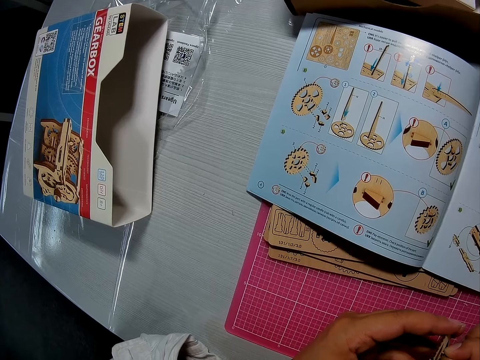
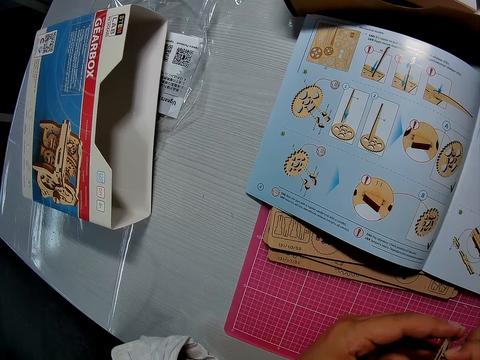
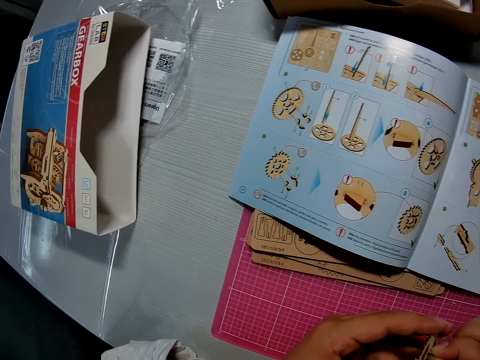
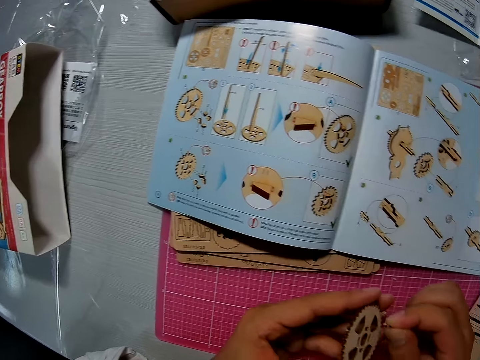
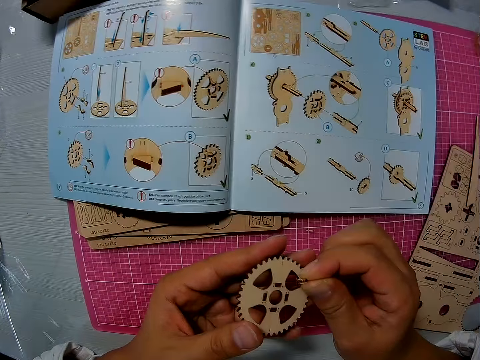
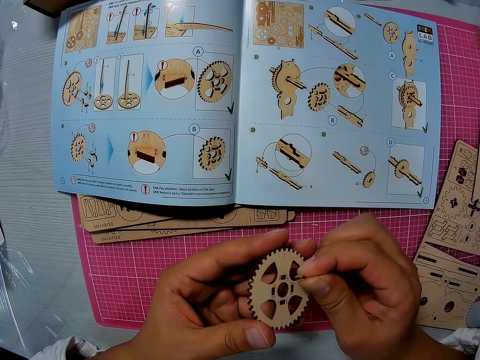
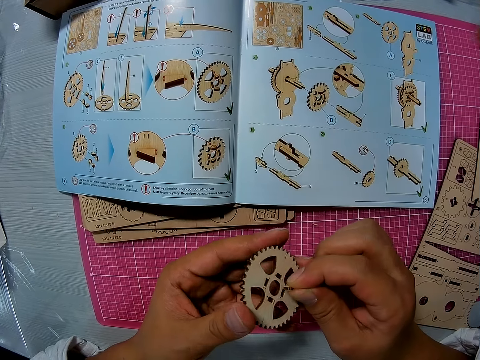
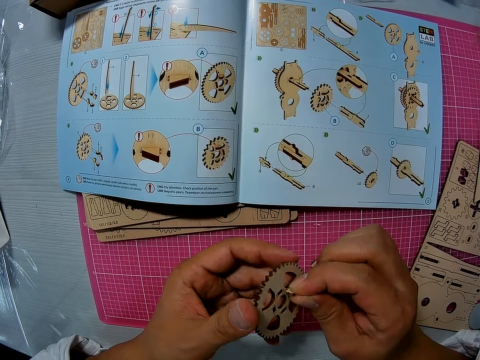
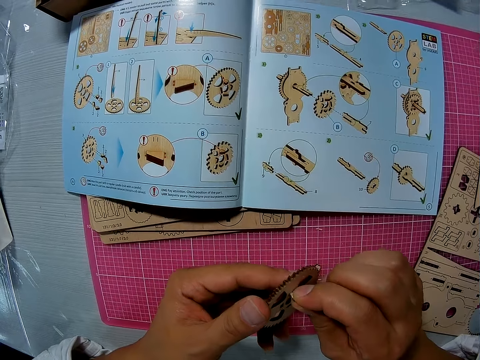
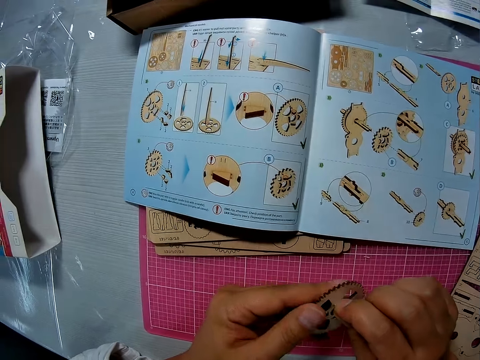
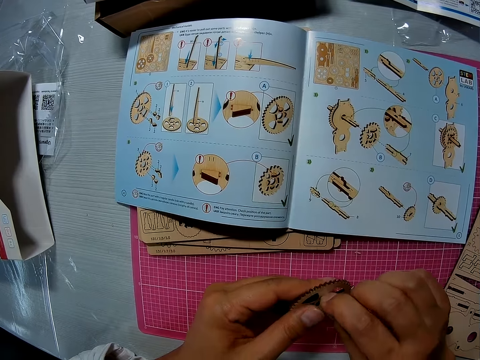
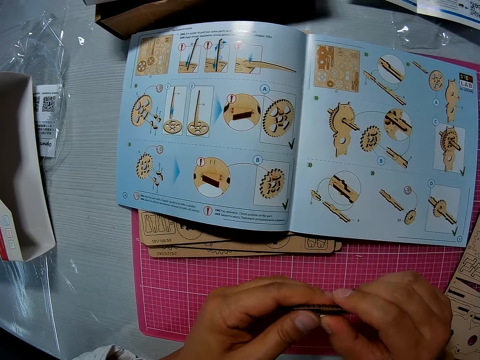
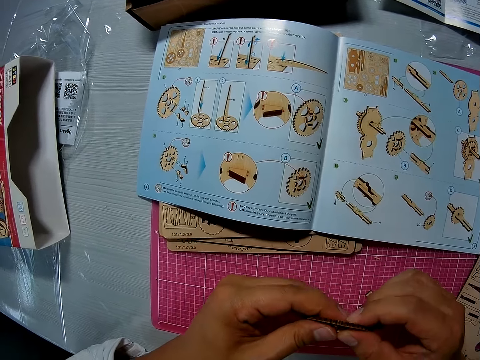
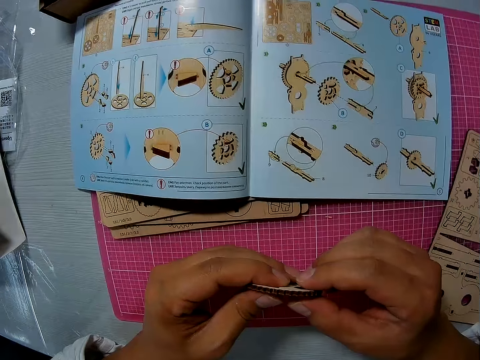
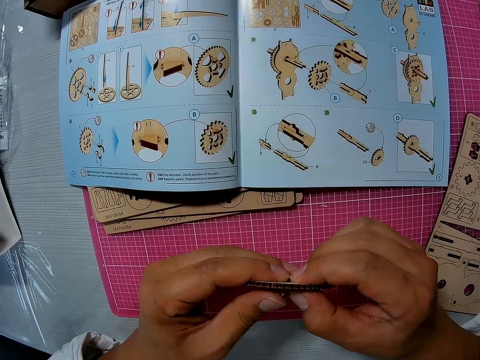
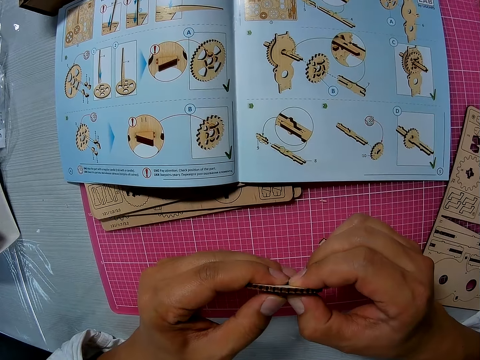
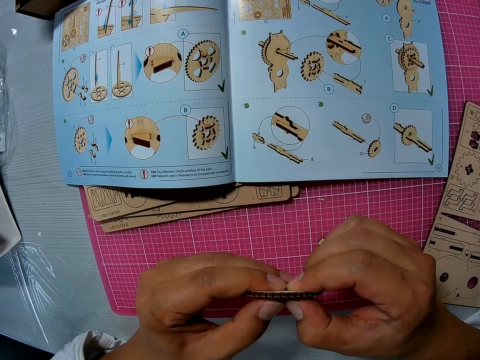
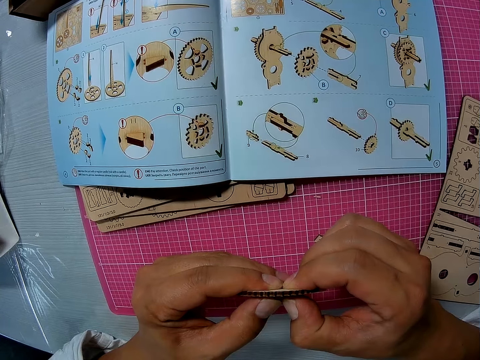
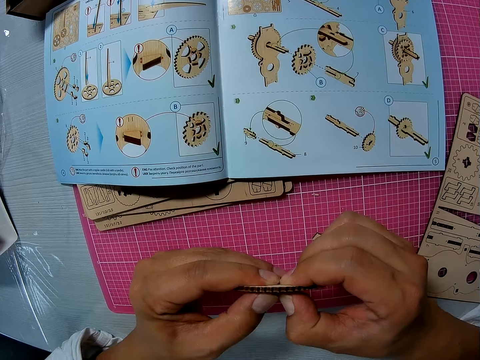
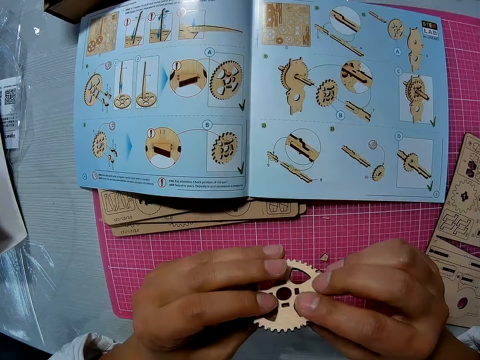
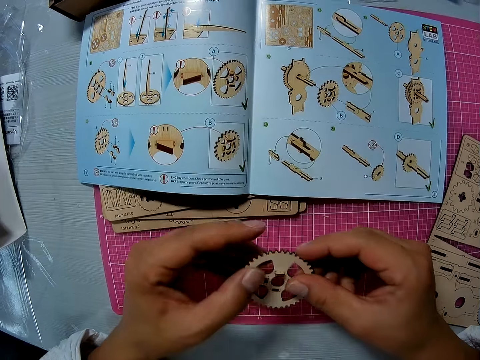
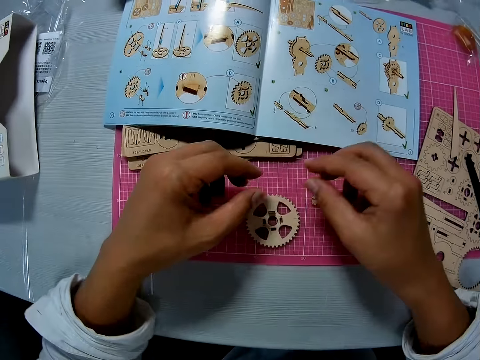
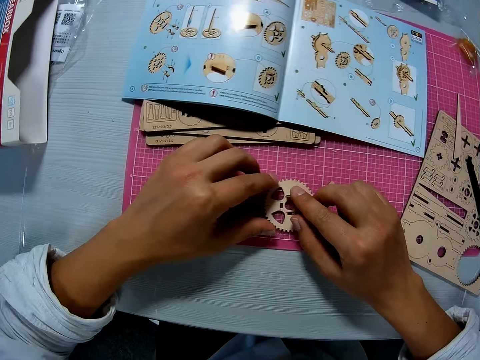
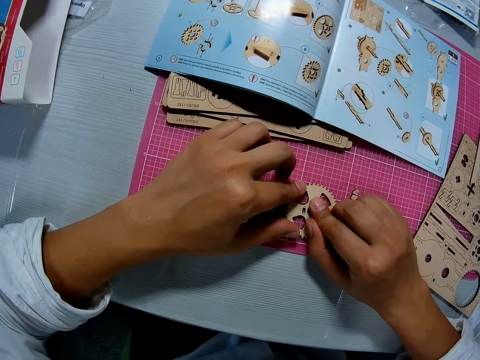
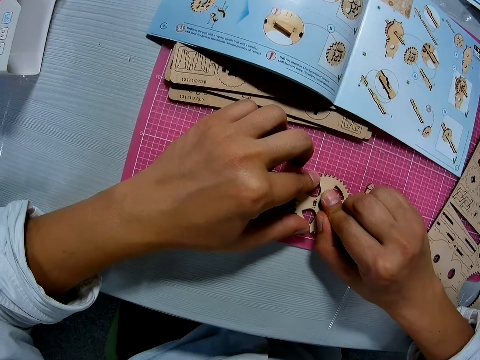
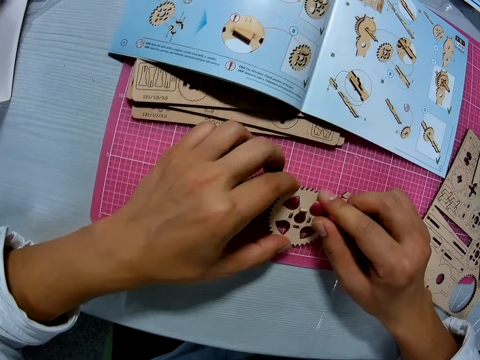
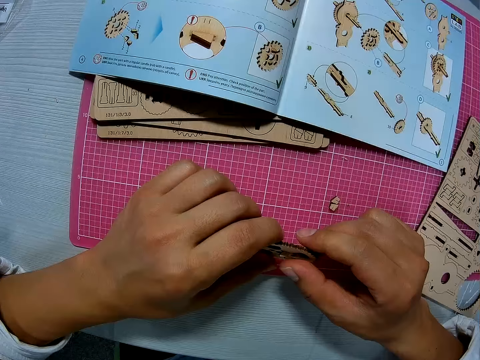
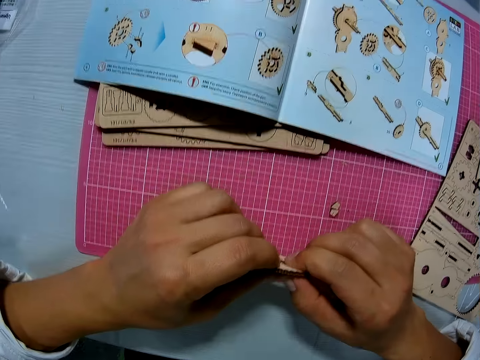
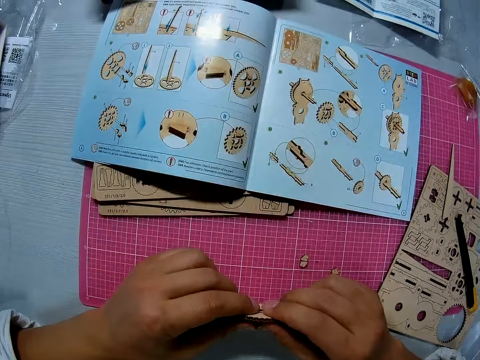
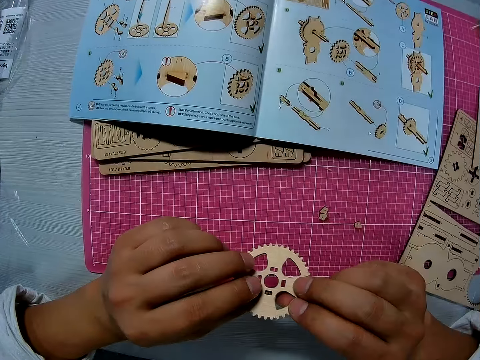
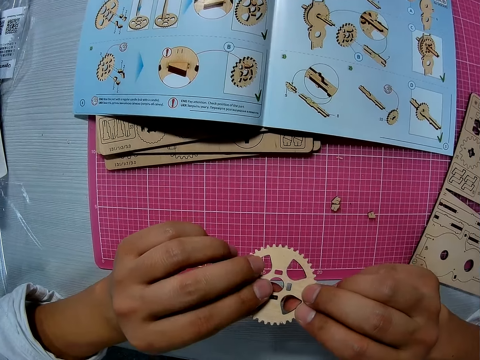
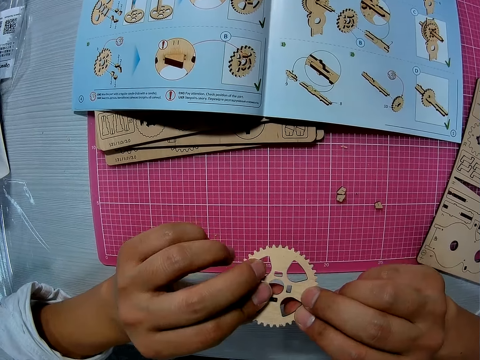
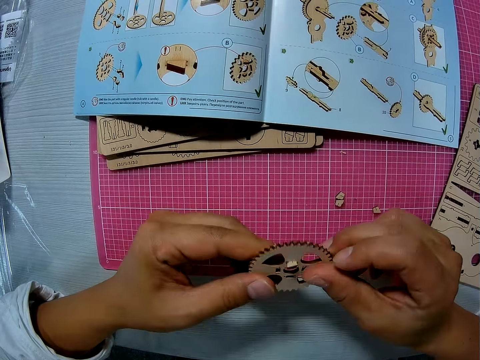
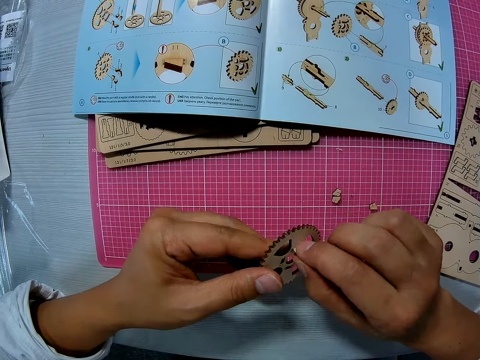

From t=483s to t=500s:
The camera wearer detaches the wooden piece from the wood gear model. They hold the wood gear model. They press the wooden piece against the wood gear model. They turn the wood gear model to the other side. They hold the wood gear model with both hands. They put down the wood gear model on the table. They drop a puzzle piece. They hold down the wood gear model with both hands. They press the wooden piece against the wood gear model. They hold down the wood gear model with both hands. They pick up a puzzle piece. They press the wooden piece against the wood gear model. They turn the wood gear model to the other side. They press the wooden piece against the wood gear model.

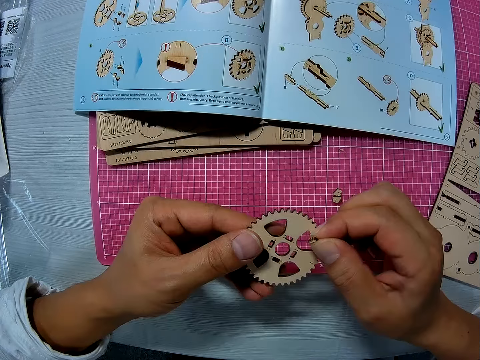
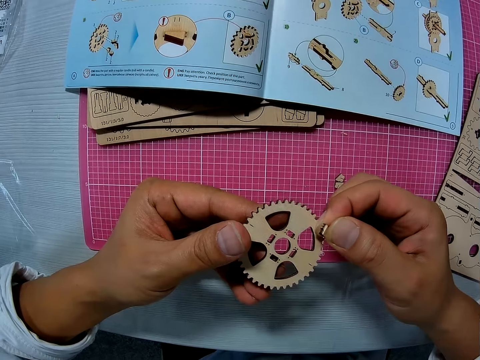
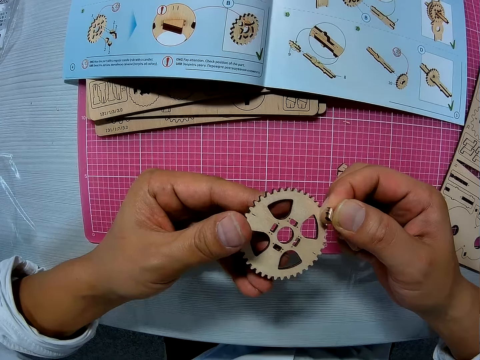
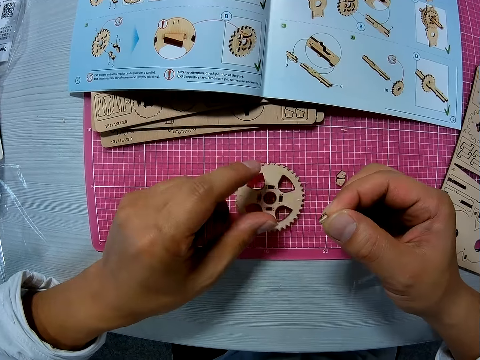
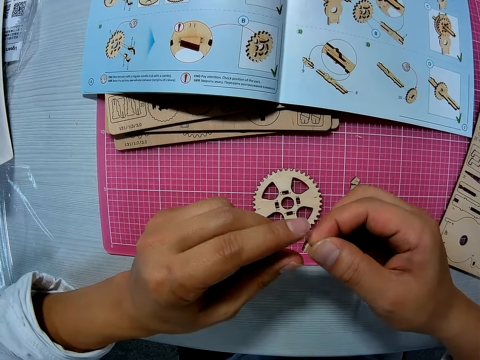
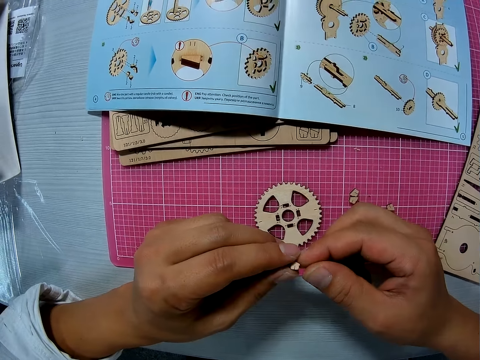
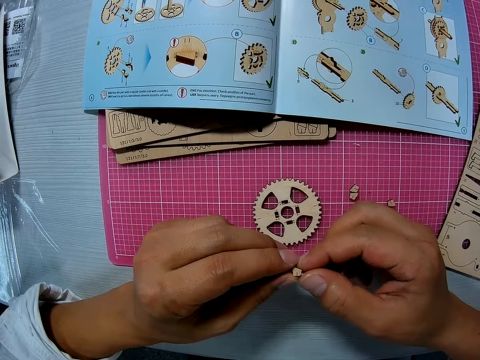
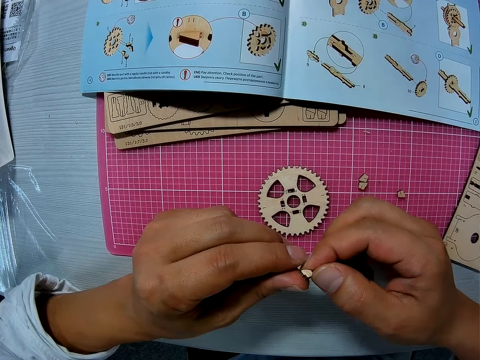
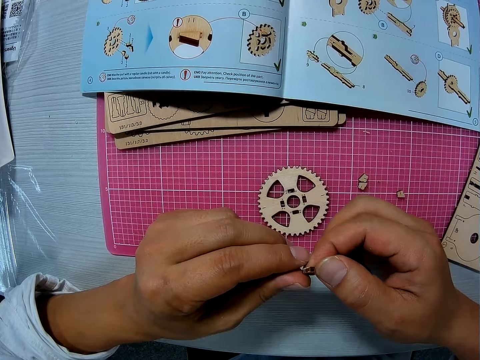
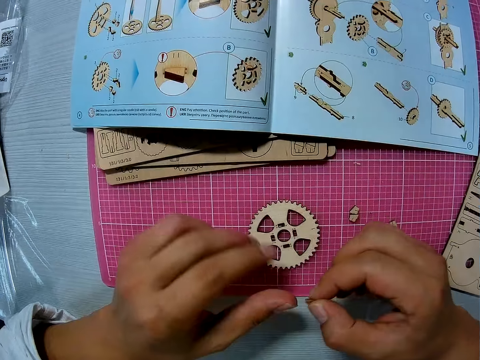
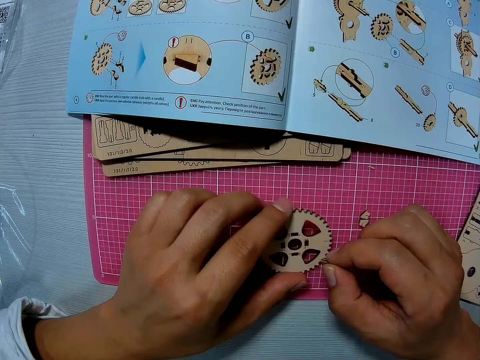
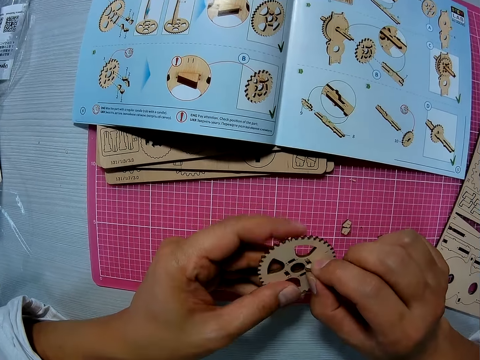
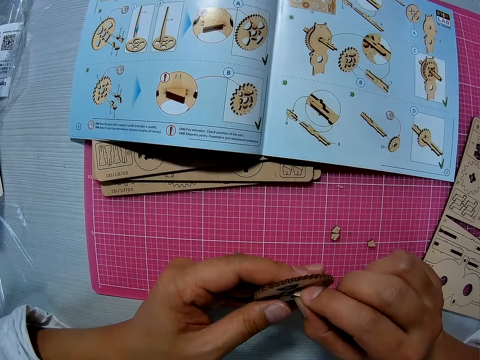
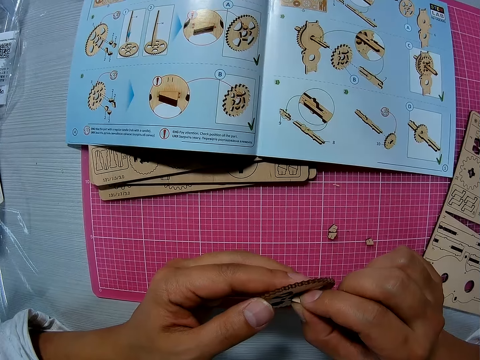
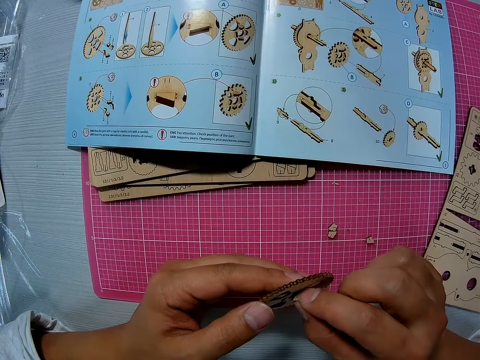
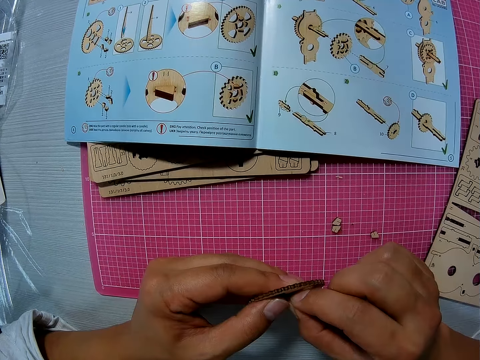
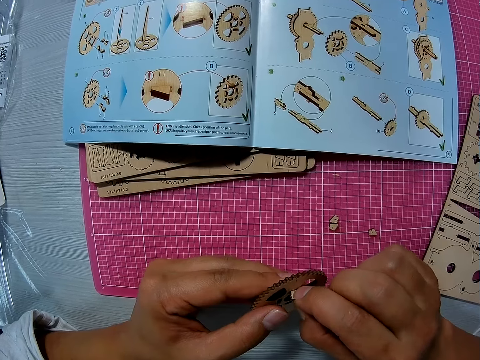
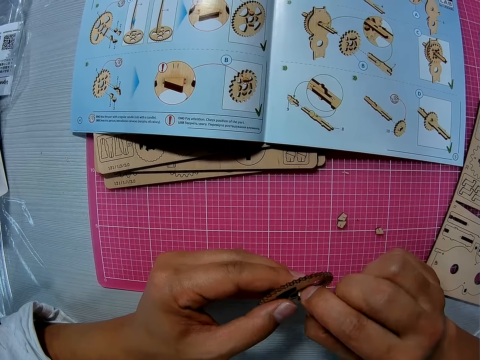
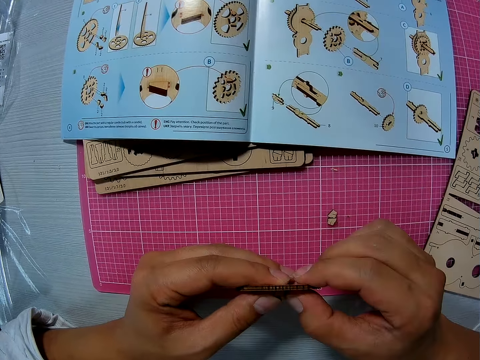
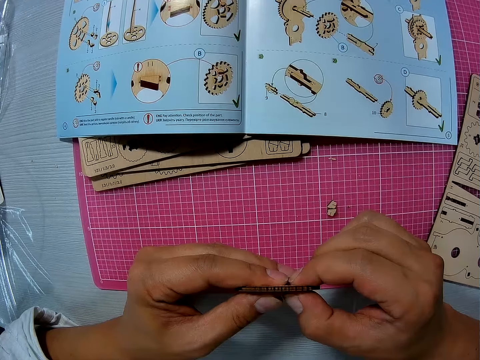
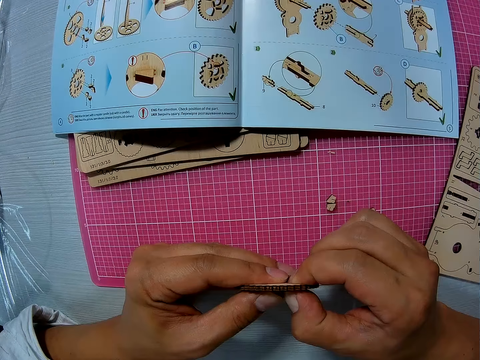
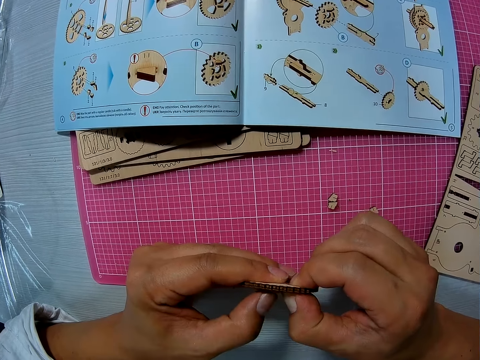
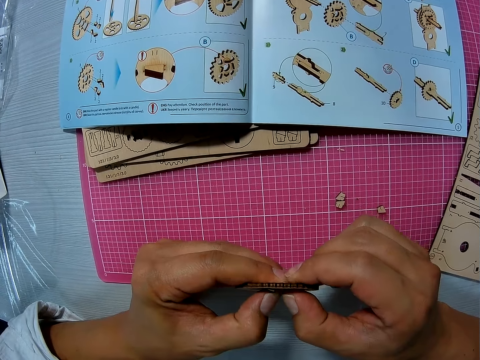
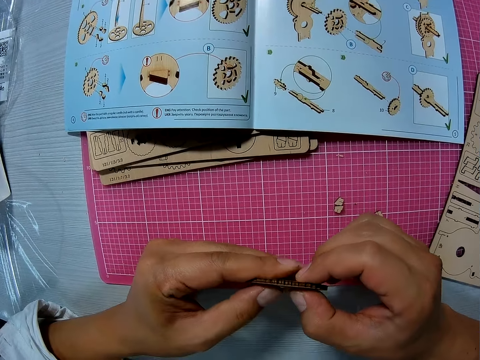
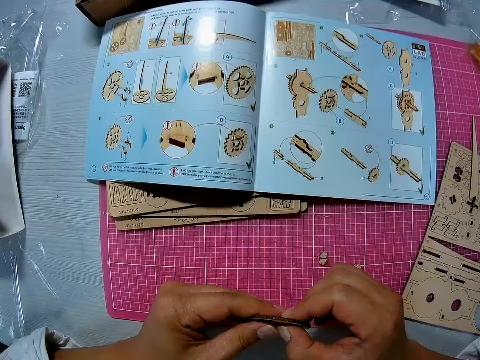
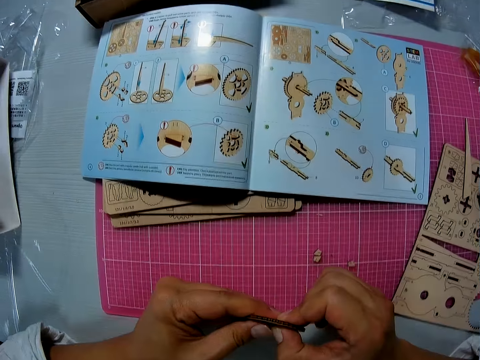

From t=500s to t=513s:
The camera wearer detaches the wooden piece from the wood gear model. They look at the wood gear model. They put down the wood gear model. They drop a puzzle piece. They hold the wooden piece with both hands. They hold the wooden piece with one hand. They pick up a puzzle piece. They pick up the wood gear model. They hold the wooden piece against the wood gear model. They join puzzle pieces together. They press the wooden piece against the wood gear model.
